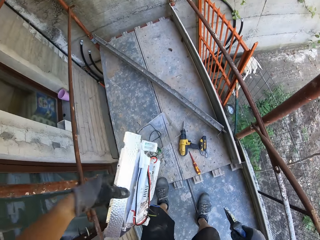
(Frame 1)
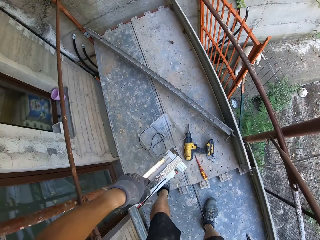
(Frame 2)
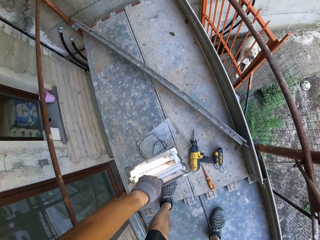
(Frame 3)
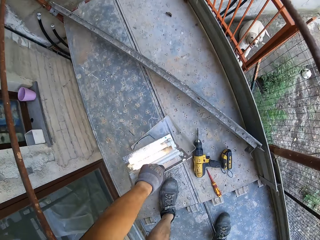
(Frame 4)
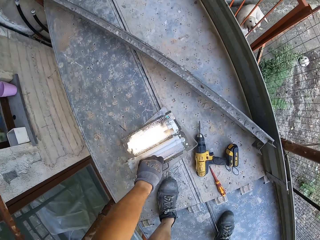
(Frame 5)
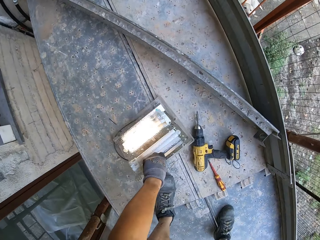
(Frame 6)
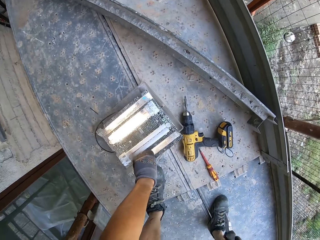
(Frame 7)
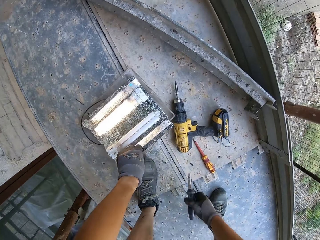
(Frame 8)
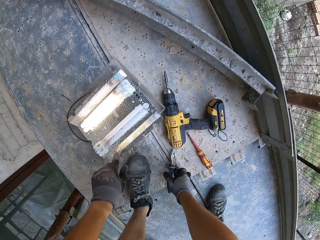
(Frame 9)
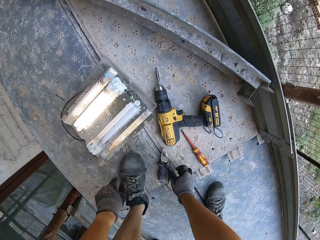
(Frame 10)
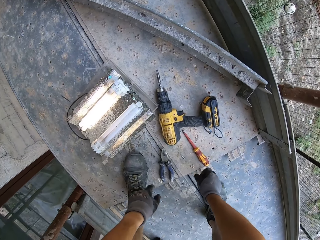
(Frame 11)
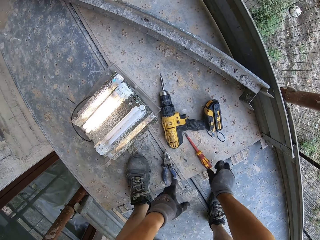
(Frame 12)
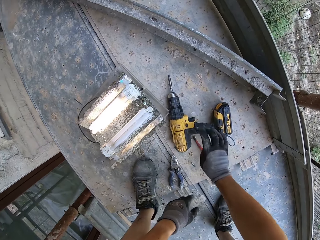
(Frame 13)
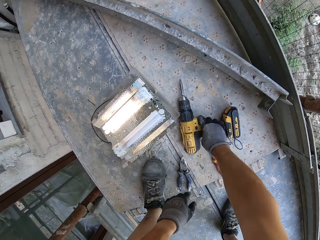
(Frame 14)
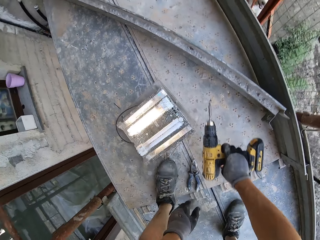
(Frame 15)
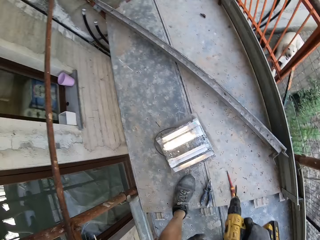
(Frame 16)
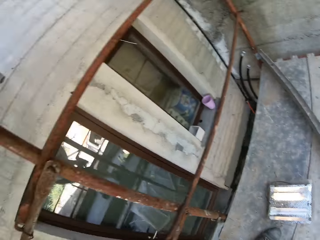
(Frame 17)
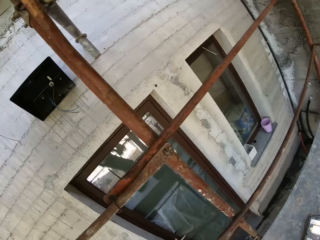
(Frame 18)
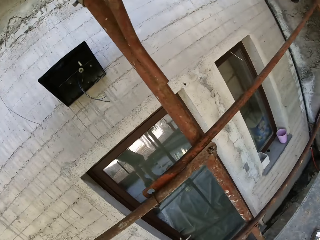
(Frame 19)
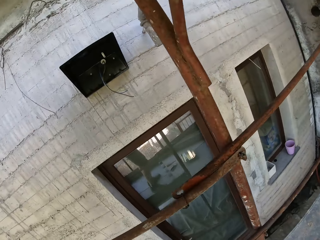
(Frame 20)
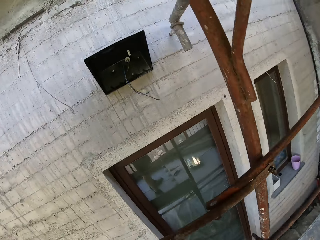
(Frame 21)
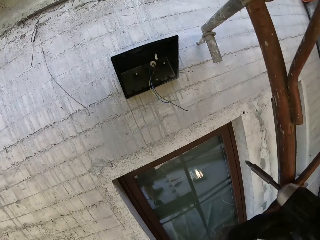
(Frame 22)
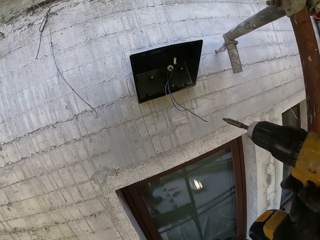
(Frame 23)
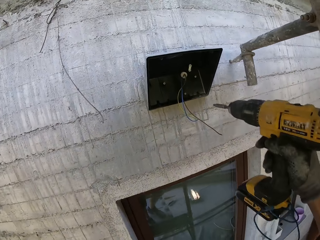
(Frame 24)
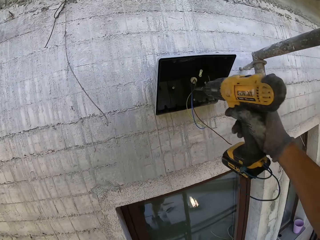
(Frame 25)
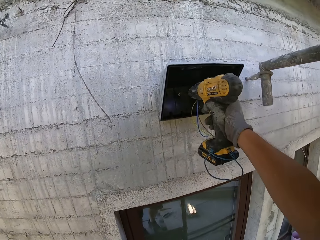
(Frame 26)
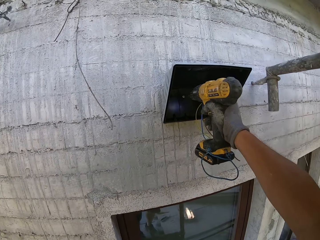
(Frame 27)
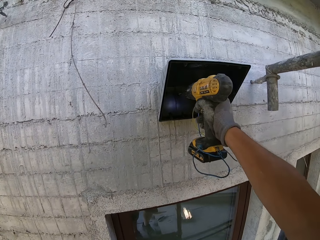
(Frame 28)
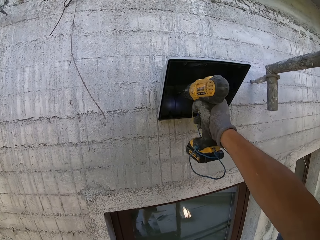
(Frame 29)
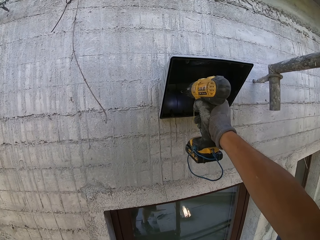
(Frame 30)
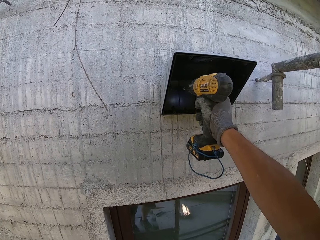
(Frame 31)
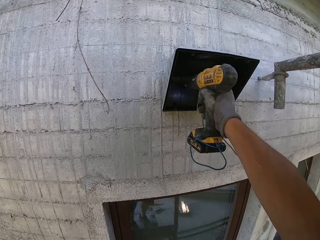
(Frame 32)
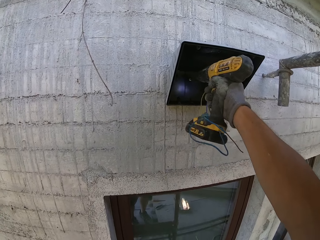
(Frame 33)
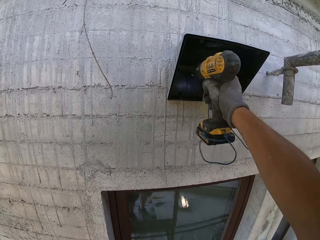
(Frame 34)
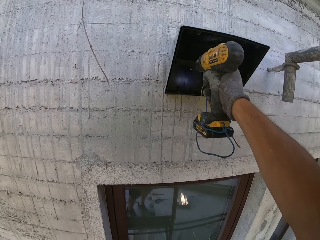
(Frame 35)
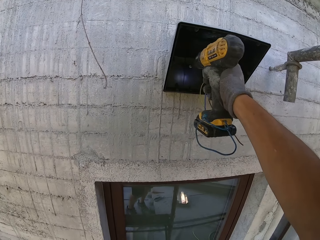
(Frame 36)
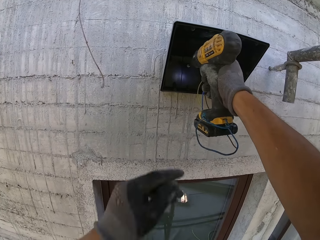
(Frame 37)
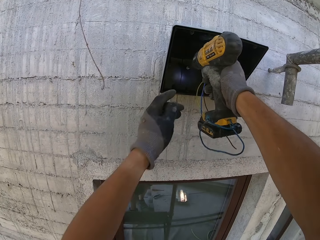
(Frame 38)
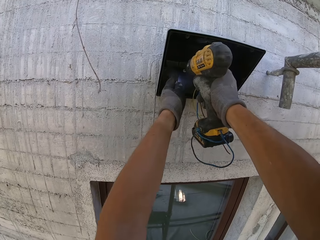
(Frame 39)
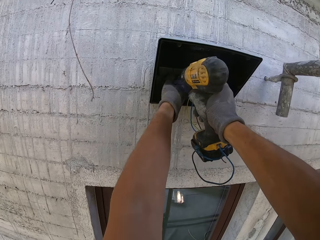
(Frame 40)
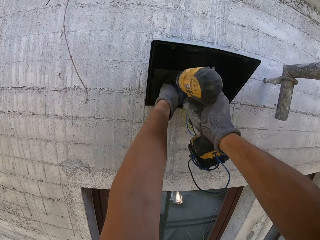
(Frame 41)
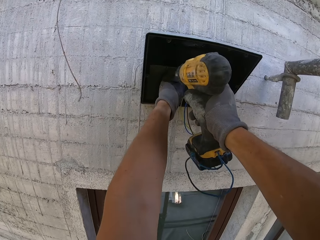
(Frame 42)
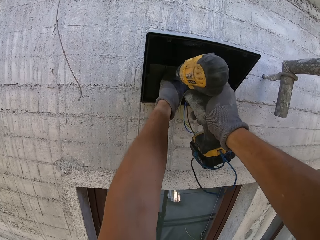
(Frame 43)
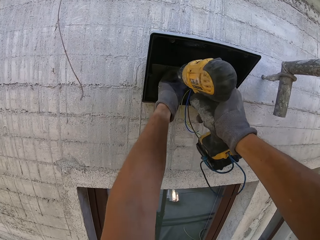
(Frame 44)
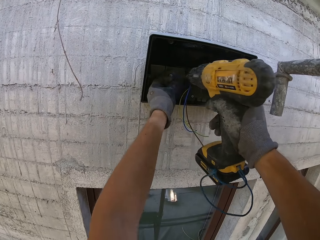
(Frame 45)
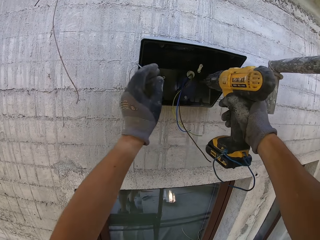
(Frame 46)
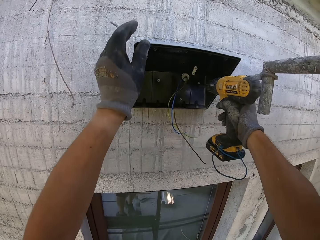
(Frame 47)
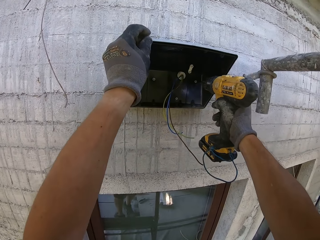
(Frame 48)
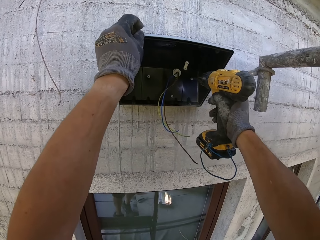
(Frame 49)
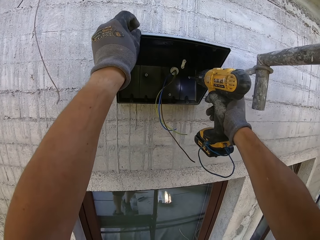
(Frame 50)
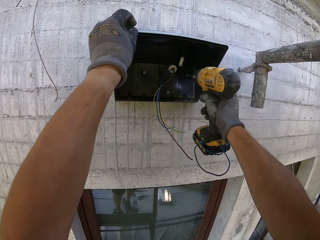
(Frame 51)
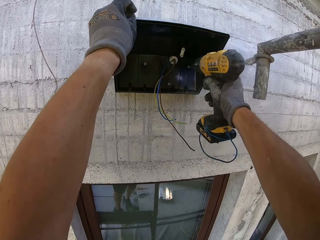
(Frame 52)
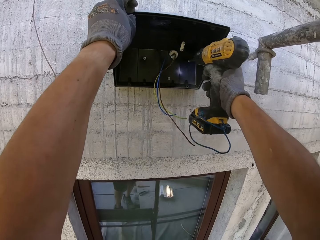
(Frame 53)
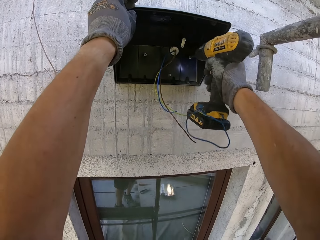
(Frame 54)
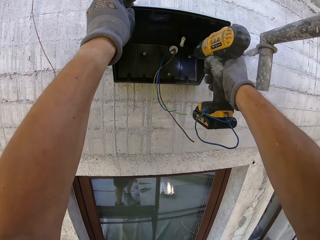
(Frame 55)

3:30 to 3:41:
The camera wearer puts down the bulbs. They pick up the drill. They unscrew screws using the drill.

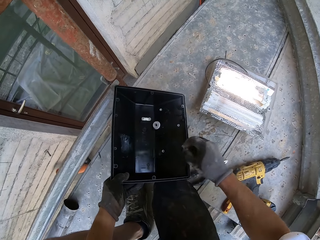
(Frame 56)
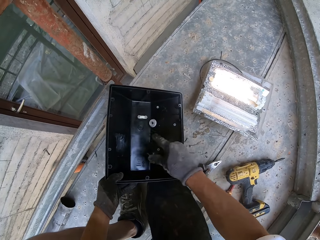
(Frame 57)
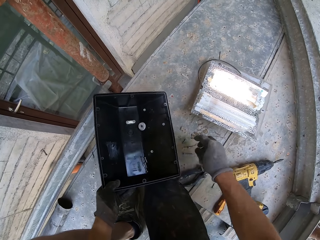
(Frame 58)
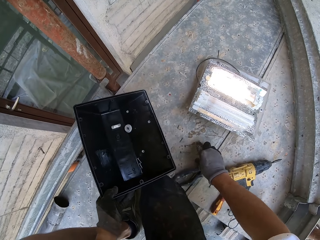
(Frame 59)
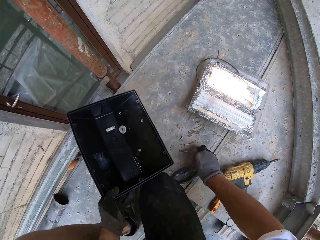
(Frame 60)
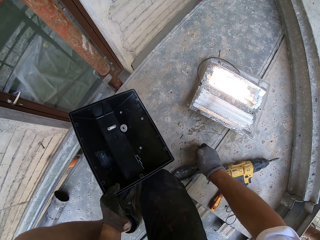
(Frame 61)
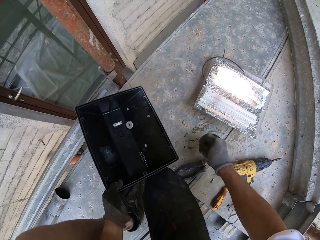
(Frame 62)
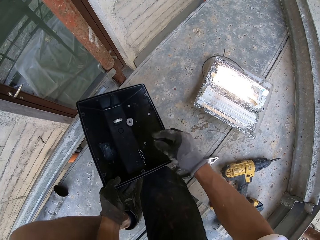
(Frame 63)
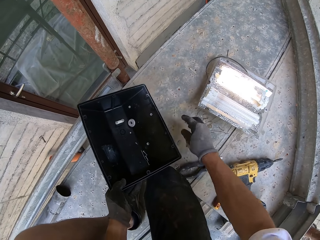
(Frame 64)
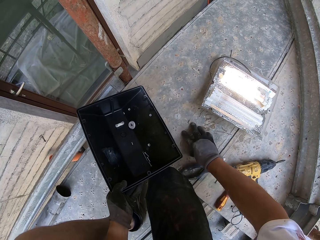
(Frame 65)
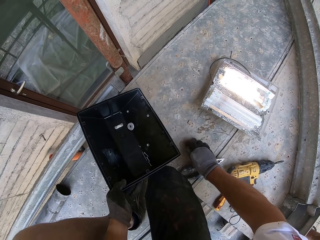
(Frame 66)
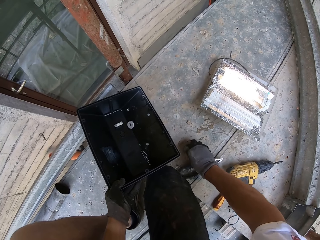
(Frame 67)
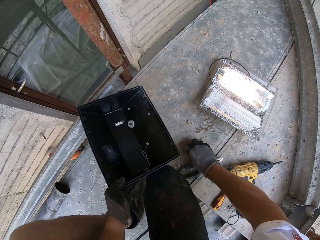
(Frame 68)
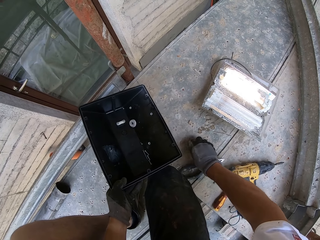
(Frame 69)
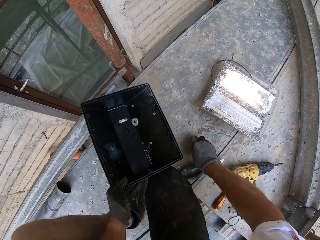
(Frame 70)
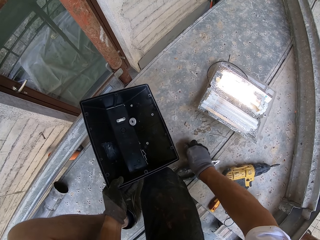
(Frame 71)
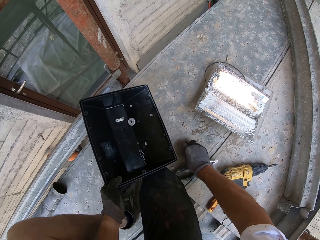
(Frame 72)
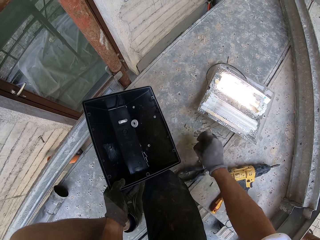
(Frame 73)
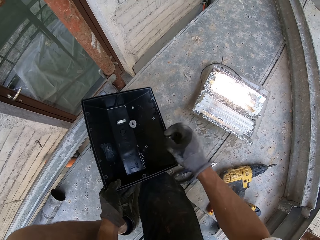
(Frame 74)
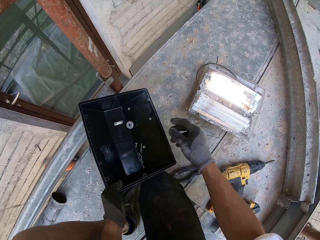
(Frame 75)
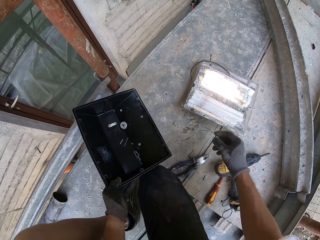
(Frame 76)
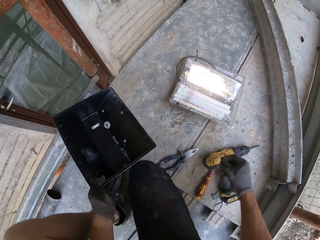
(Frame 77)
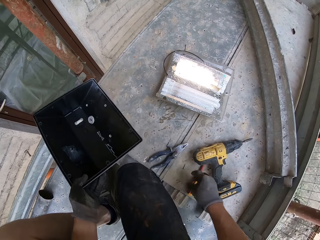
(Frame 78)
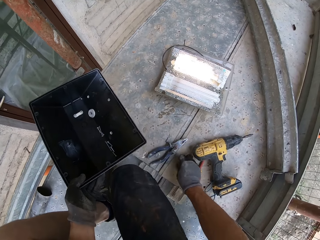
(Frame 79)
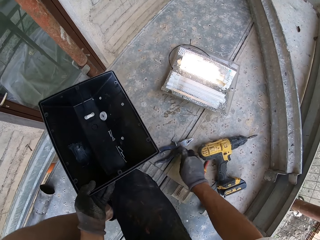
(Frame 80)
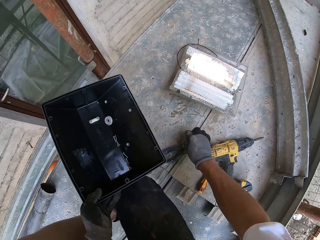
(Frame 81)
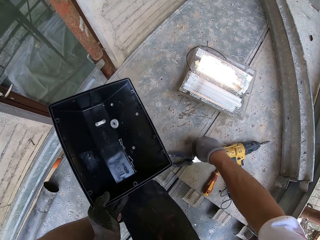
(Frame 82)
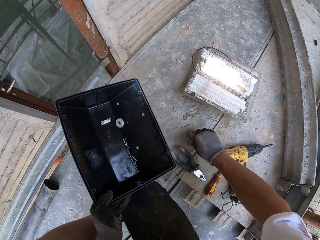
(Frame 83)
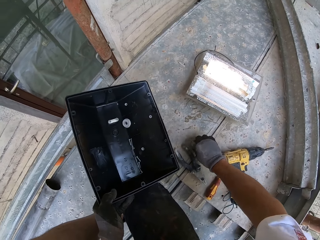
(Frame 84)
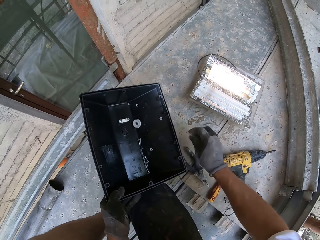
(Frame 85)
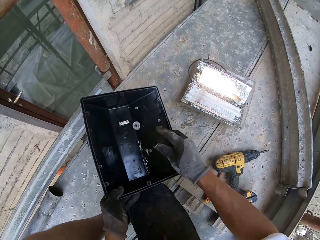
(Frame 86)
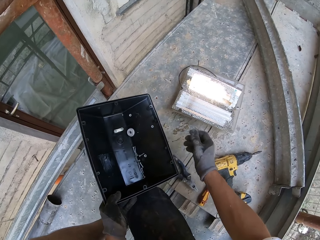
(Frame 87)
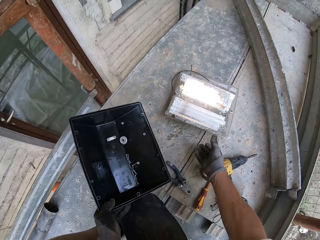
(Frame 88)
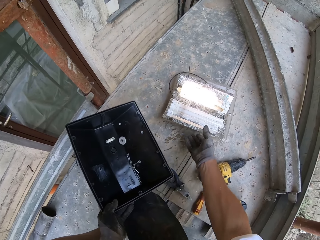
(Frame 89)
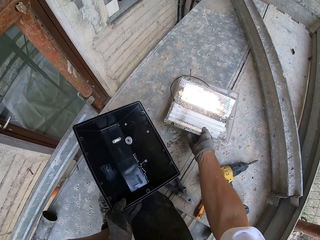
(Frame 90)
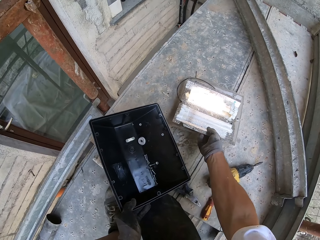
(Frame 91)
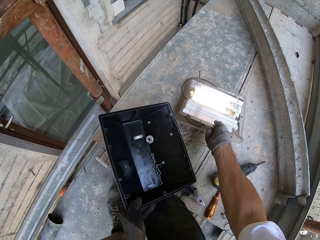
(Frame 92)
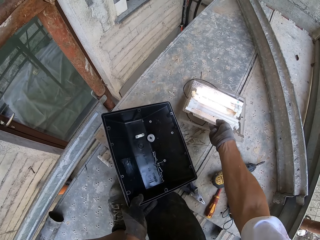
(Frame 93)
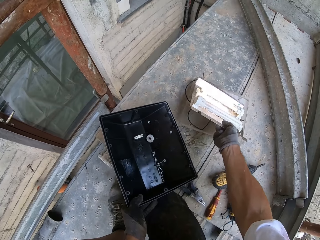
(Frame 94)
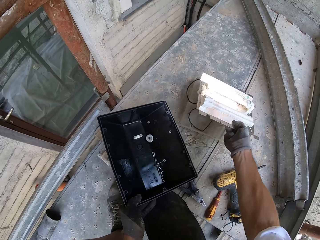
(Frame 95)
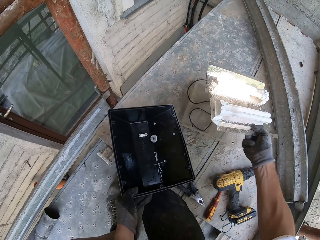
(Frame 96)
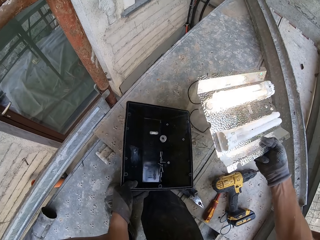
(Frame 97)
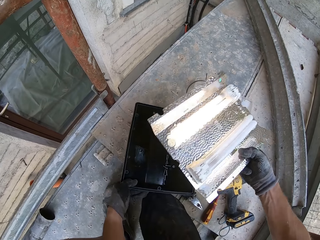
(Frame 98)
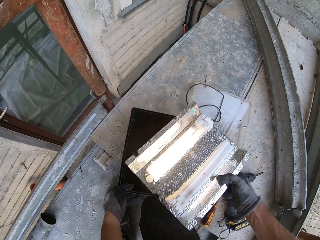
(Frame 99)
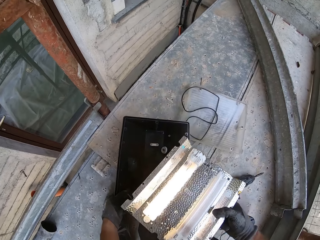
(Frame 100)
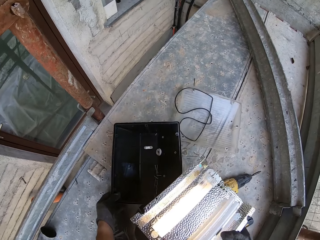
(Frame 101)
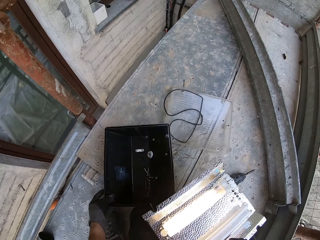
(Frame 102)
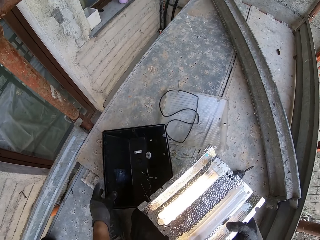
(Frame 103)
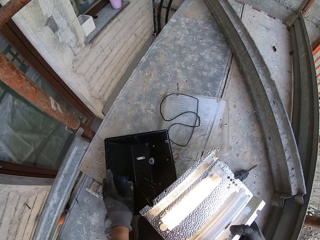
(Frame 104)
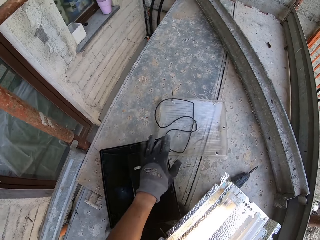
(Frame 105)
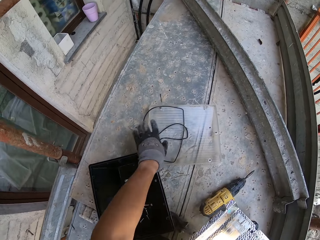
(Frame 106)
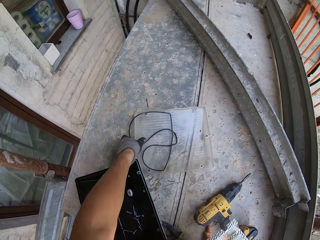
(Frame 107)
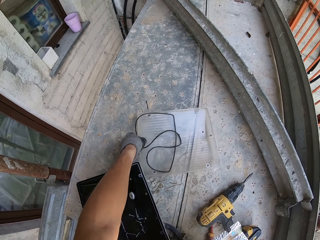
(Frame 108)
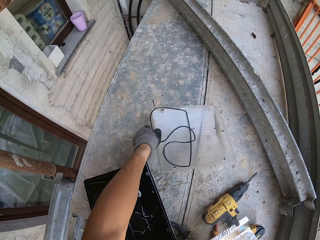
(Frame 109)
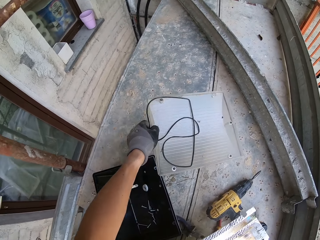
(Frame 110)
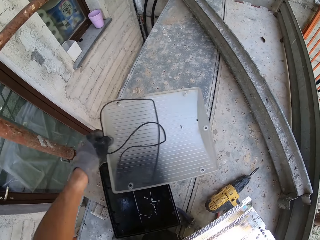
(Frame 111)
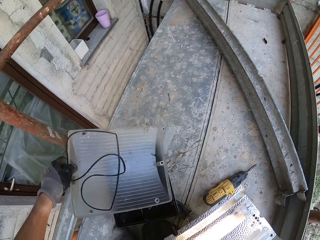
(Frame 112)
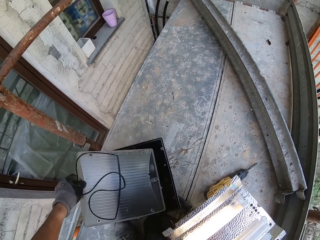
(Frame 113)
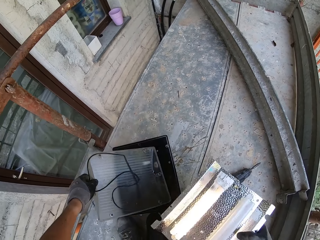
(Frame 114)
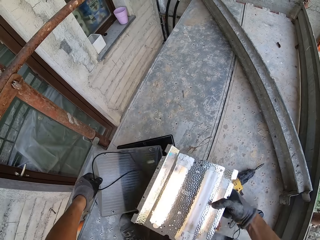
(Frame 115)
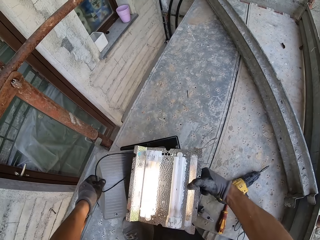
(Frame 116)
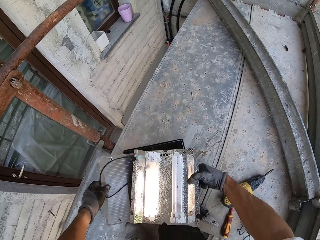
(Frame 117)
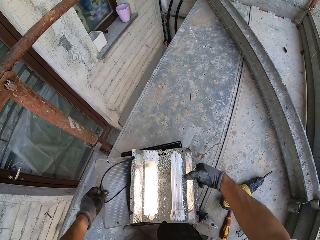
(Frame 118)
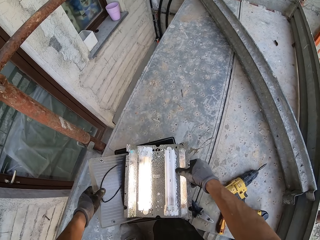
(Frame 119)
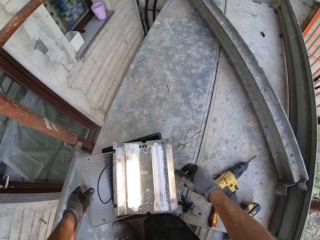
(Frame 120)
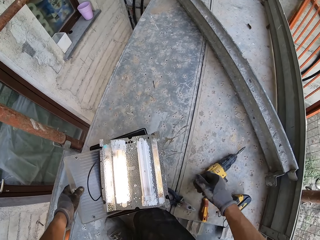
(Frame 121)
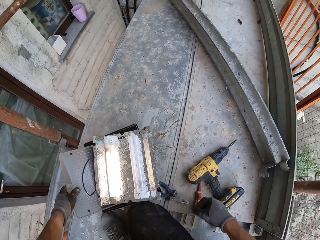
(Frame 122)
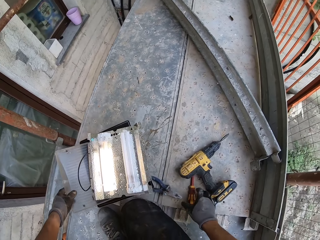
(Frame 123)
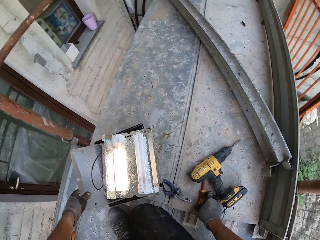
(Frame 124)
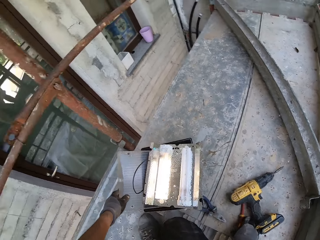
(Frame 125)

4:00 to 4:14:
The camera wearer puts the screws into the black part. They pick up the bulb. They pick up the top part. They pick up the screwdriver.
